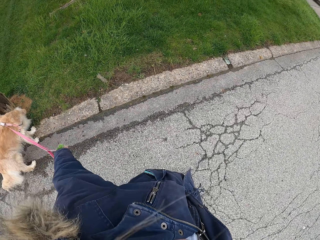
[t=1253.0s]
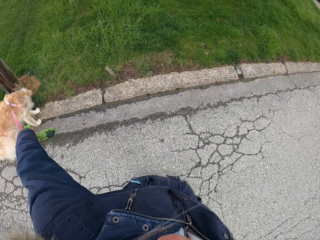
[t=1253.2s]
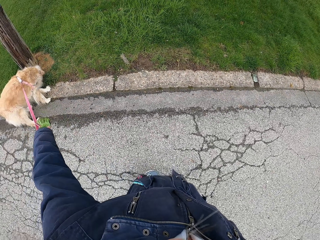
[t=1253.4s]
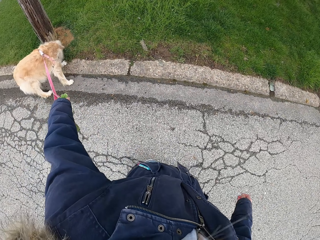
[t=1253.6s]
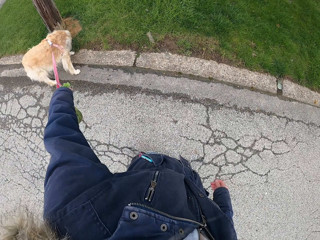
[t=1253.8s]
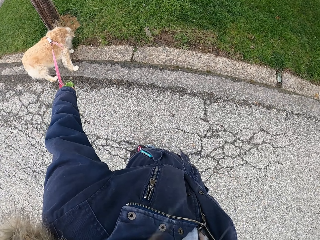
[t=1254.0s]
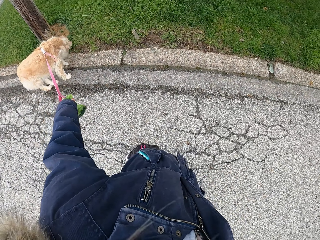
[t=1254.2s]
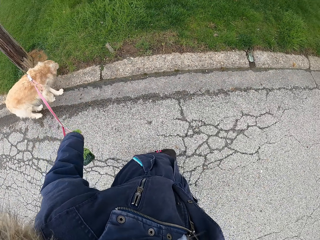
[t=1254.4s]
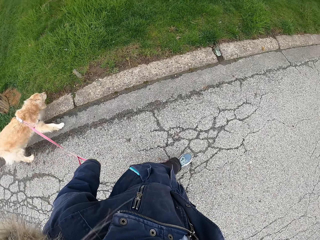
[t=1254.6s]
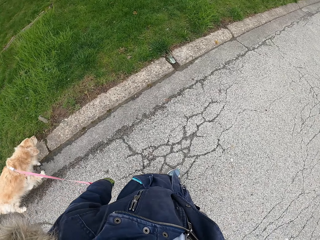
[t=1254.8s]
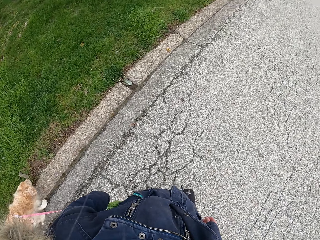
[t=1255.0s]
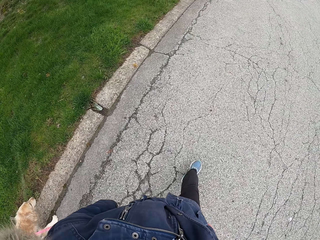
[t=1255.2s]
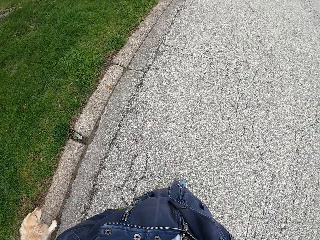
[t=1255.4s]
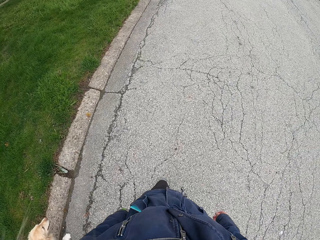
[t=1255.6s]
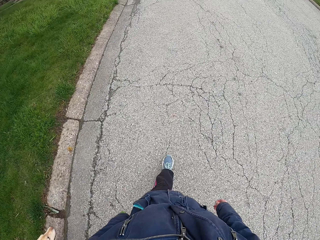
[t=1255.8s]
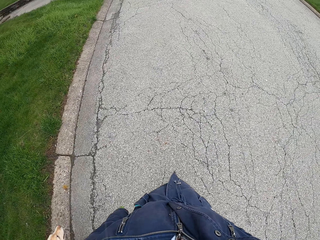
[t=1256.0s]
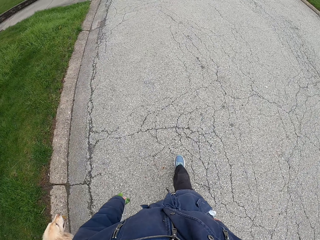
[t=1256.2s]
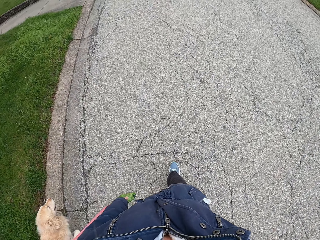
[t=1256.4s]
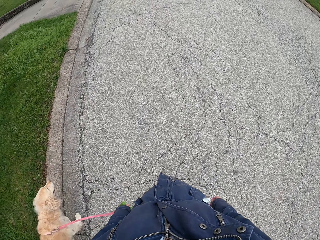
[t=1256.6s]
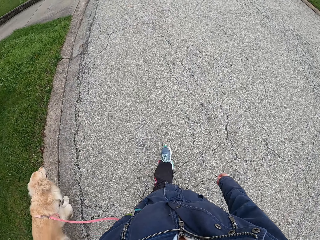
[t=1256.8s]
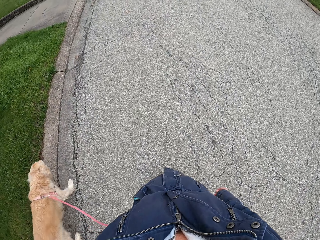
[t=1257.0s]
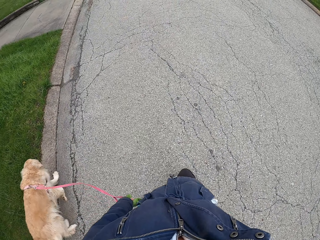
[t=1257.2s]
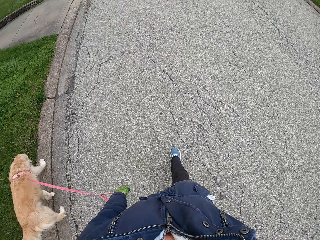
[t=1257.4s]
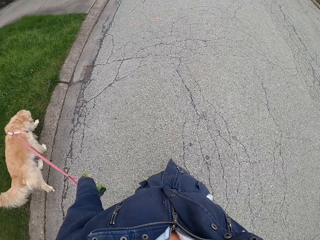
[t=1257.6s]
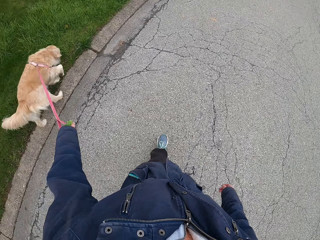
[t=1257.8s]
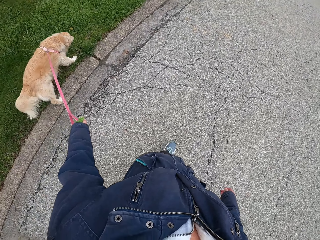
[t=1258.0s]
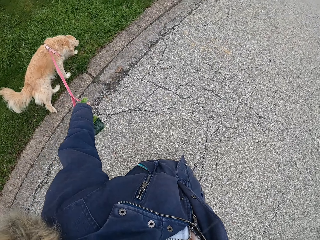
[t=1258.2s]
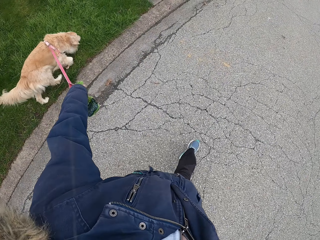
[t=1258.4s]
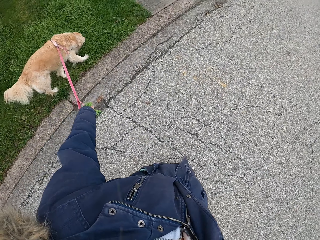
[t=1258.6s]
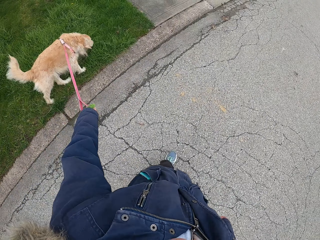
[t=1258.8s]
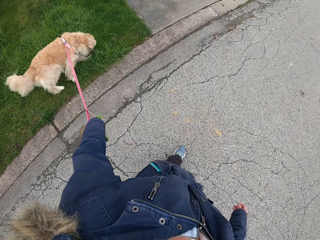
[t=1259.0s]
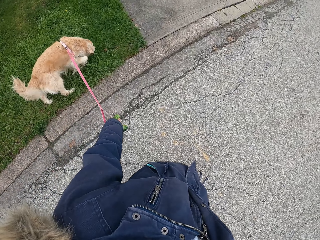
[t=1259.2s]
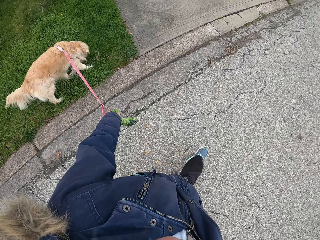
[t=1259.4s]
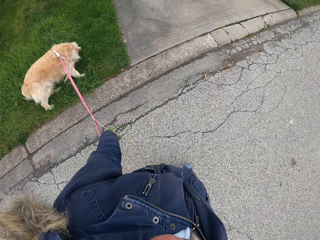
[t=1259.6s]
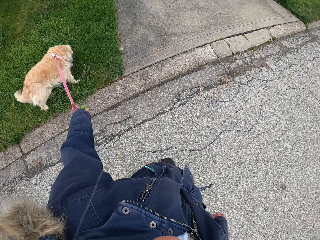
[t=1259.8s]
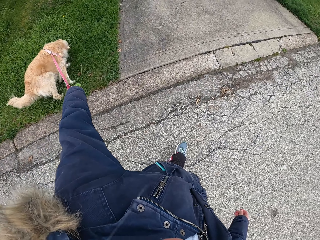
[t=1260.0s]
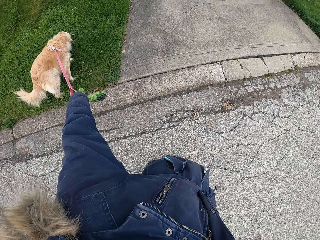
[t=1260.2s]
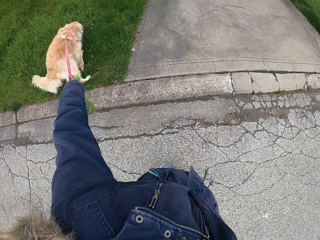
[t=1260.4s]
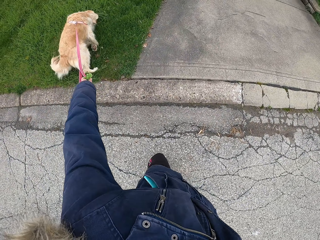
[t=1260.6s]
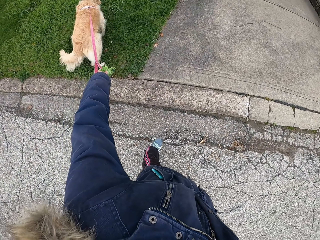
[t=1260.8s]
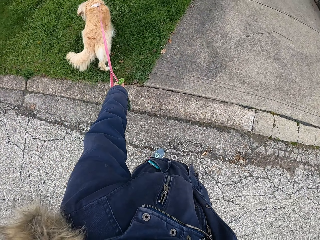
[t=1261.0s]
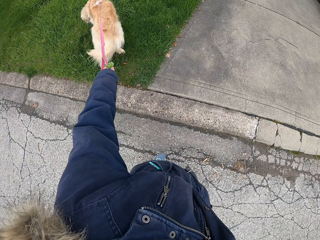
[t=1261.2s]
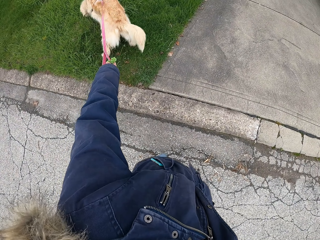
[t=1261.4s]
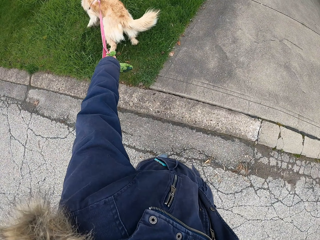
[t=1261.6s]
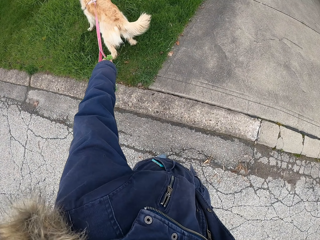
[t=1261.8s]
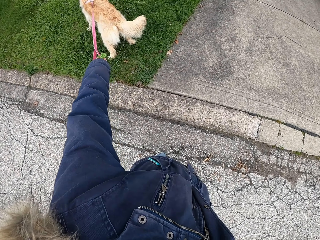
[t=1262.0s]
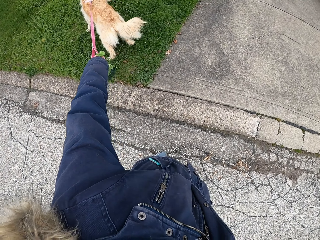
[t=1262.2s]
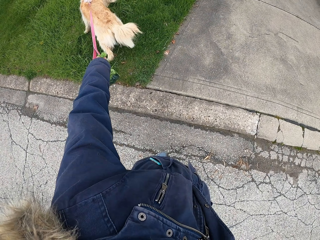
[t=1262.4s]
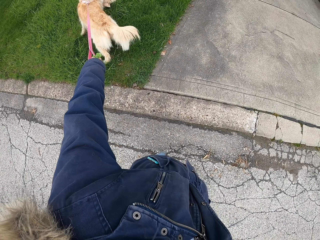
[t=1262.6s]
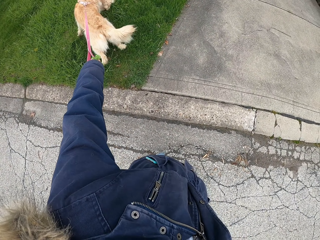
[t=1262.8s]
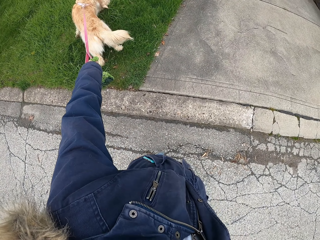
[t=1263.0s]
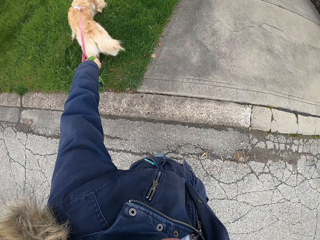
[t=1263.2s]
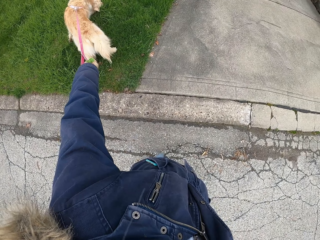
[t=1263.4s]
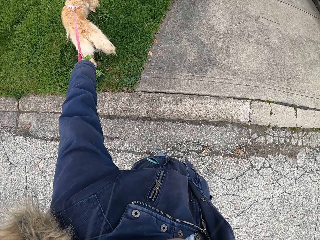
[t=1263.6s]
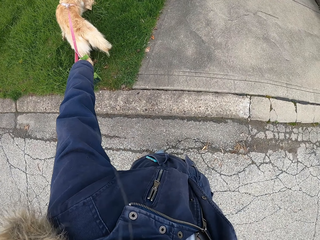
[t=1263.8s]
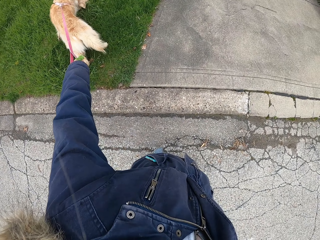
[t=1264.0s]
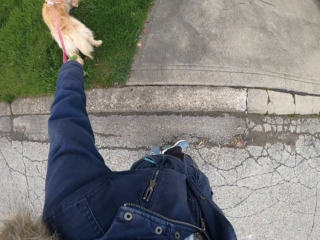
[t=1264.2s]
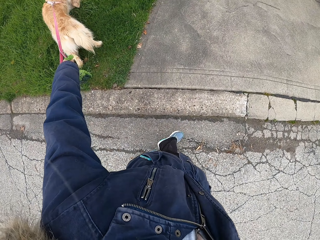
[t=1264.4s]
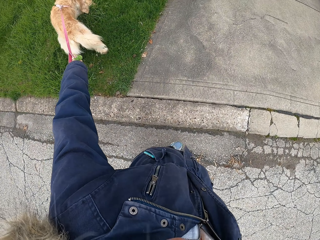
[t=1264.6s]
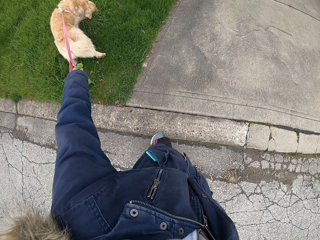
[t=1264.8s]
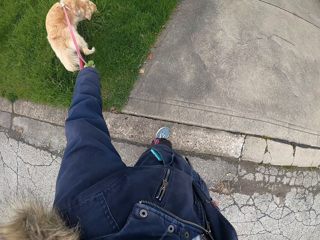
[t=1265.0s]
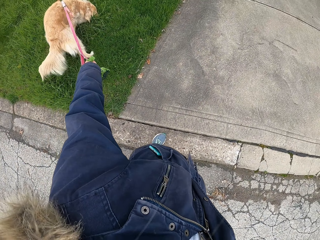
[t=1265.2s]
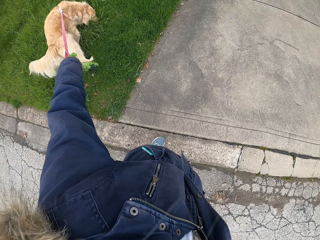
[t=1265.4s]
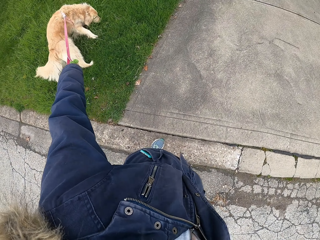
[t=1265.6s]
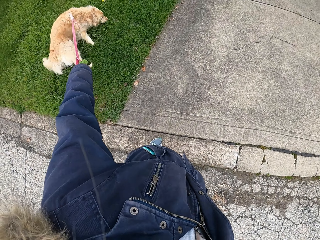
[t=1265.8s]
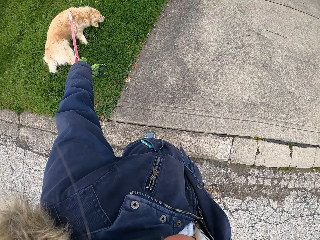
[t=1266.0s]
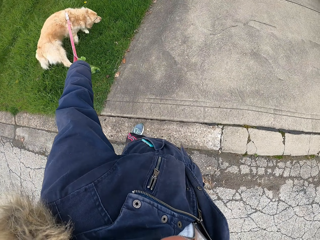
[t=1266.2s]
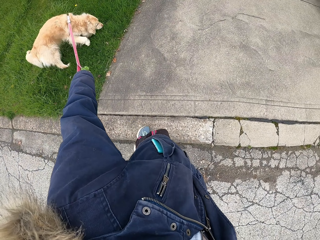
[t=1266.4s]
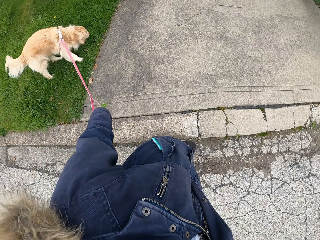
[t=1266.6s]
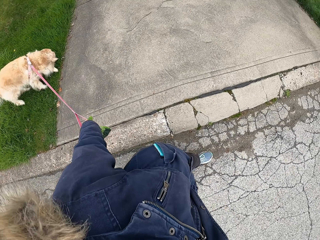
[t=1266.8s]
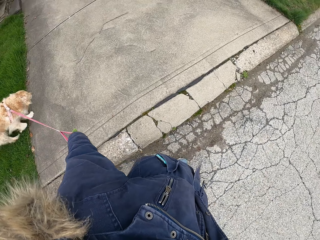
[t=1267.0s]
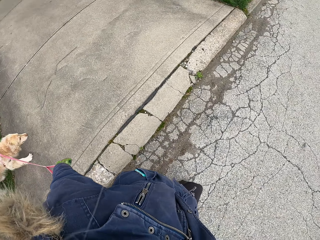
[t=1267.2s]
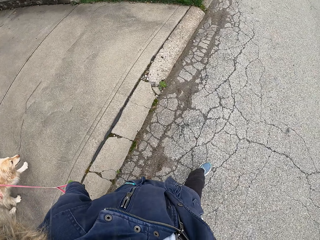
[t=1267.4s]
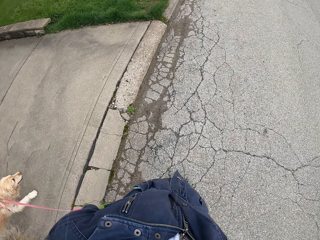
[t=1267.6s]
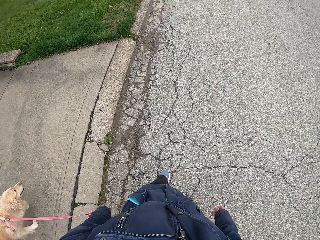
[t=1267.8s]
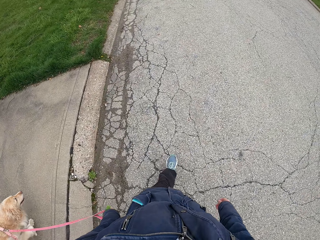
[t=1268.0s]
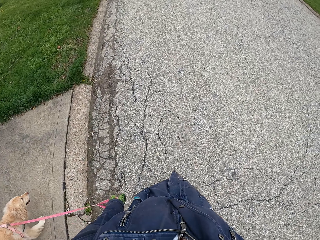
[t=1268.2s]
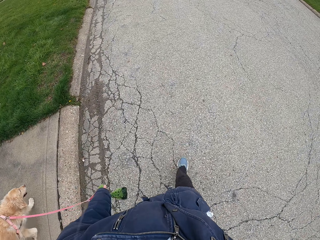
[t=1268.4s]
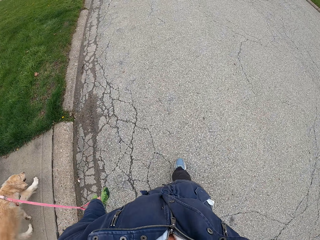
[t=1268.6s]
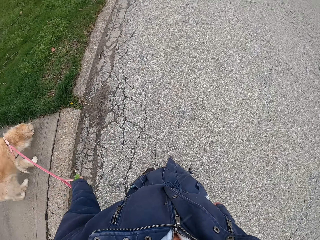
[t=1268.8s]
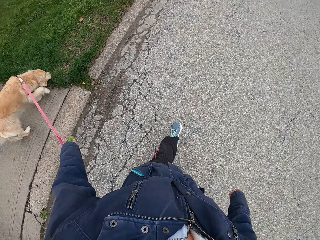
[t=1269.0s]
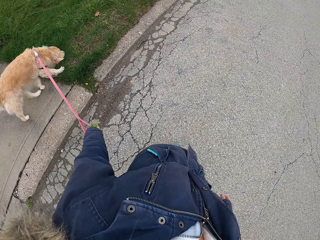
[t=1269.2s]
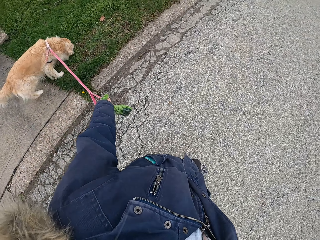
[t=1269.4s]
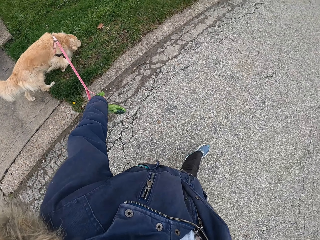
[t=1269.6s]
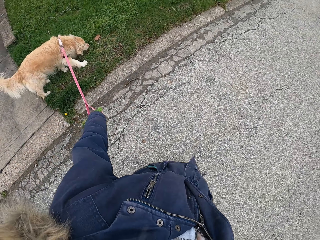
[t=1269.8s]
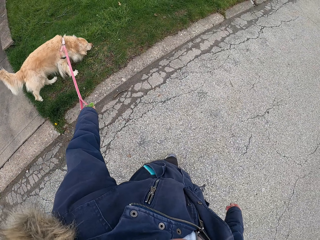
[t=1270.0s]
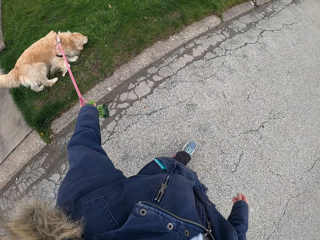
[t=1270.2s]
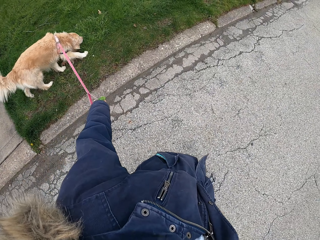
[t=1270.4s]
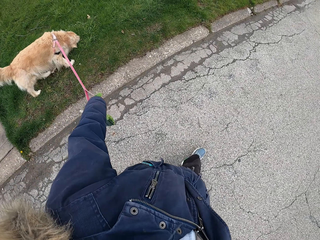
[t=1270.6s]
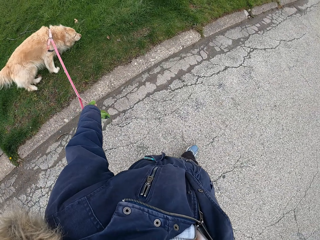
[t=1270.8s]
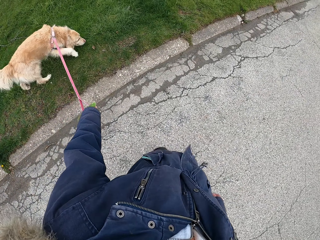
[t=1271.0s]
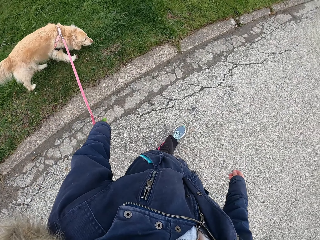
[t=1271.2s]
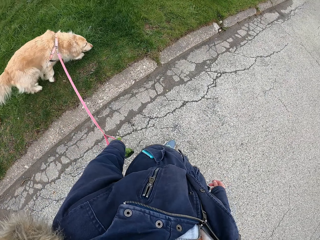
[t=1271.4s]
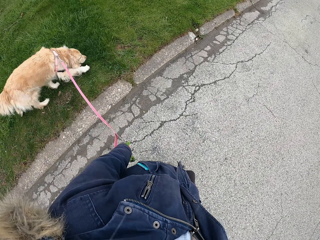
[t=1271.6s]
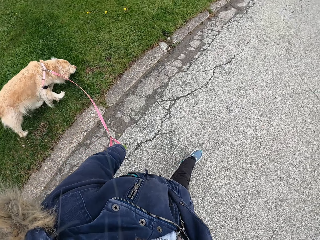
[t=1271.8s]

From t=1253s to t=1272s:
The camera wearer stops. They look at a dog. They walk on a road with the dog. They stop the dog in a field. They look at the dog. They pull the dog with a leash. They walk the dog along the field and the road.
